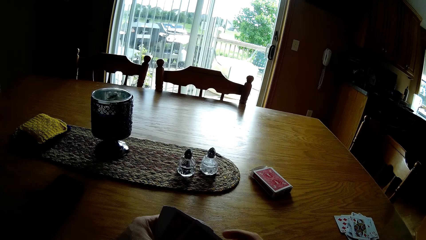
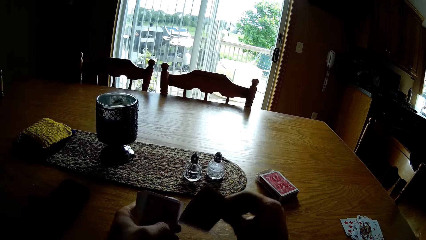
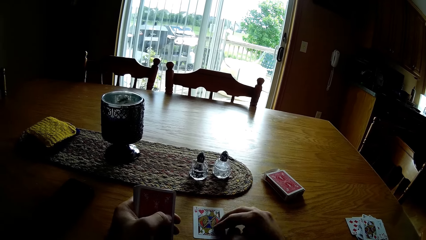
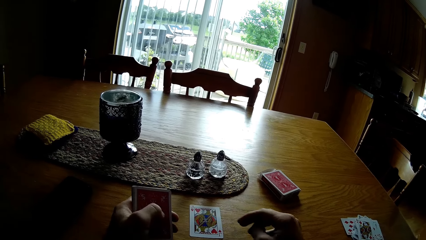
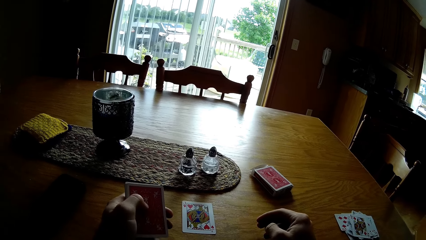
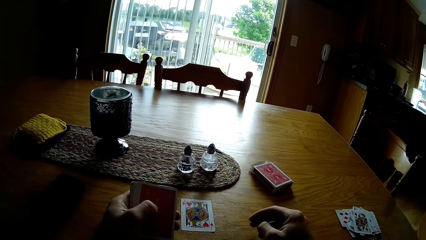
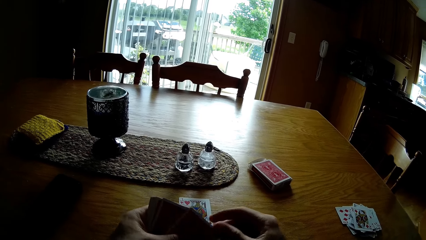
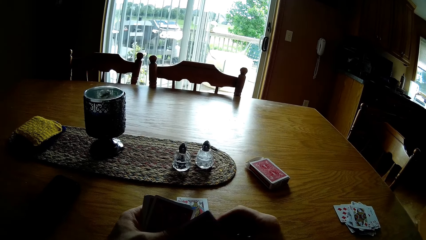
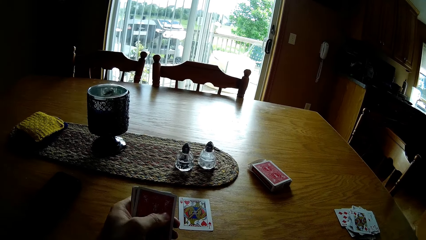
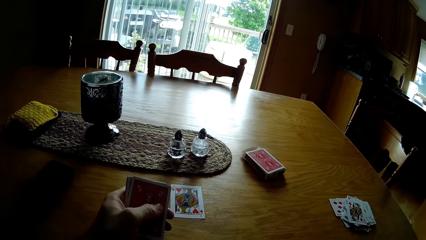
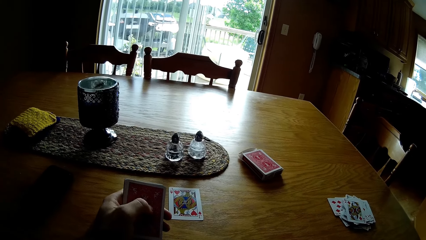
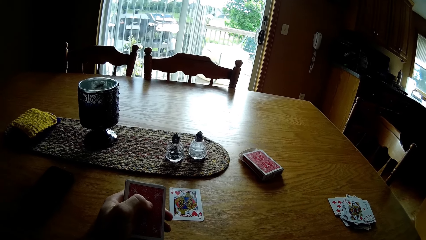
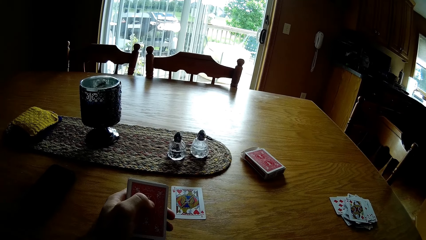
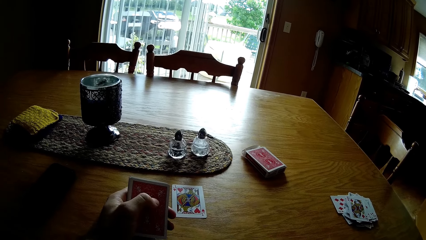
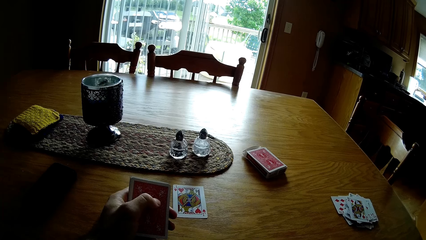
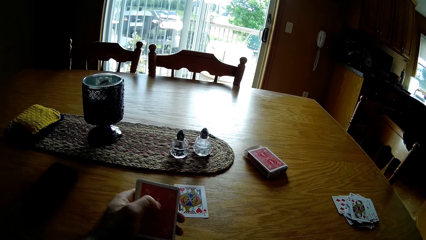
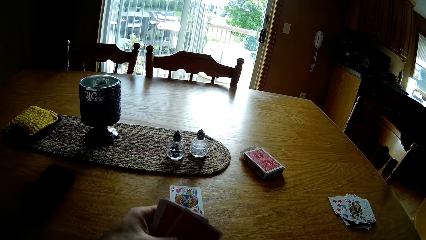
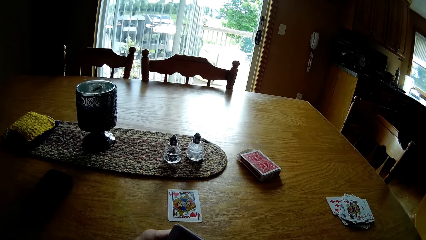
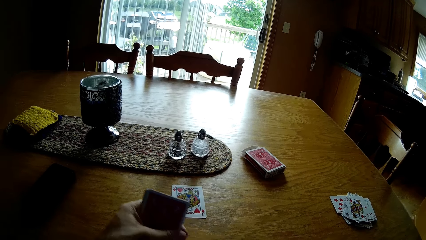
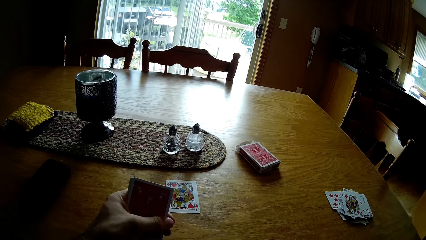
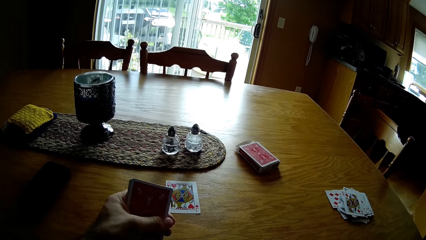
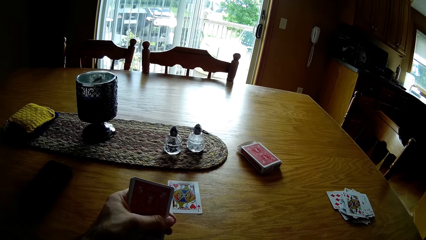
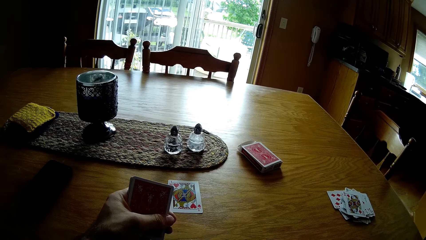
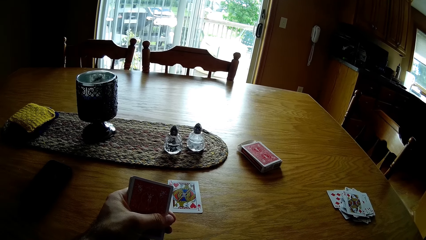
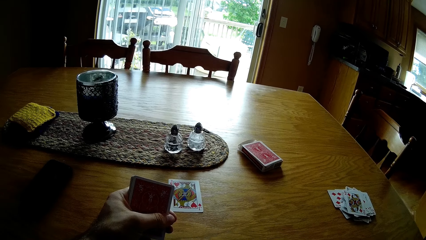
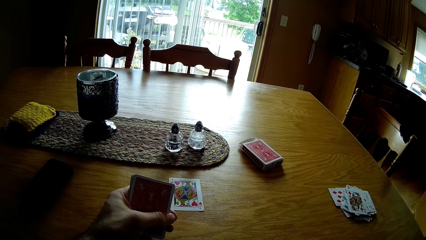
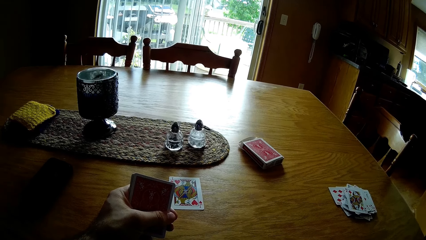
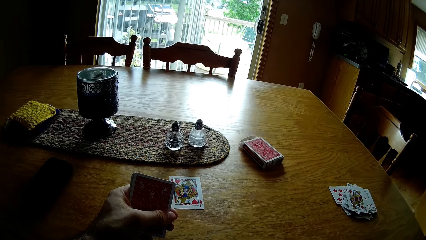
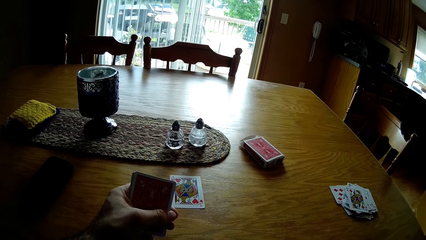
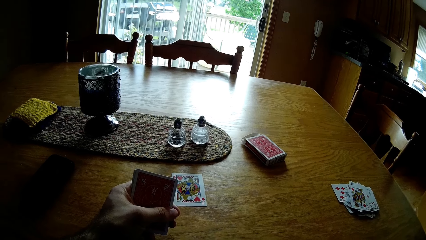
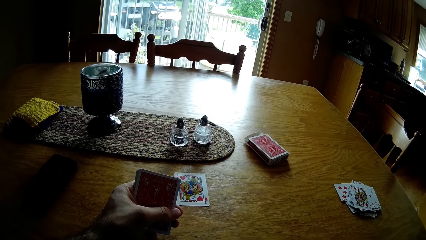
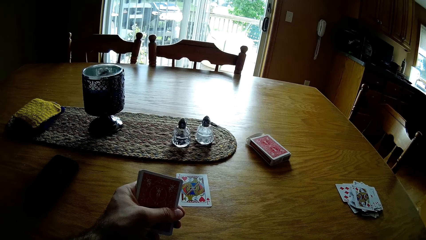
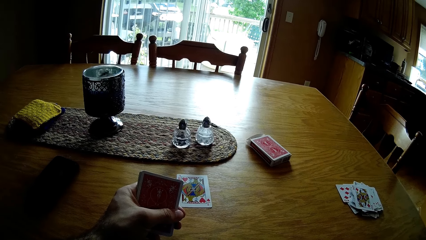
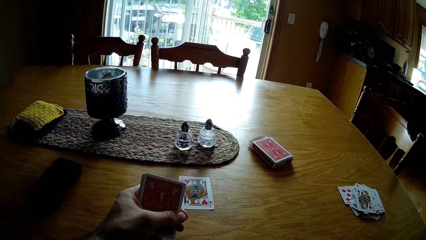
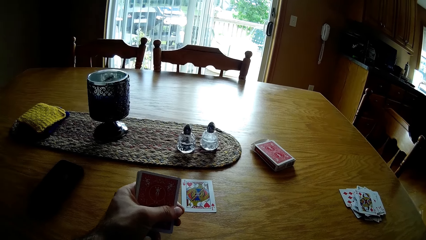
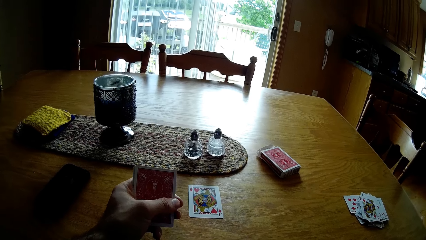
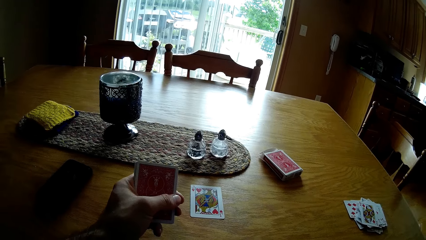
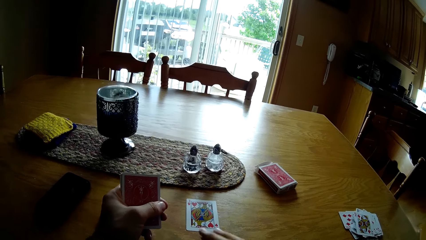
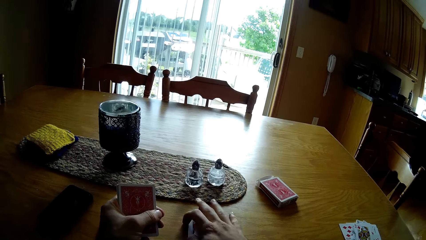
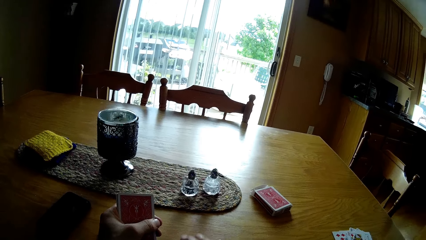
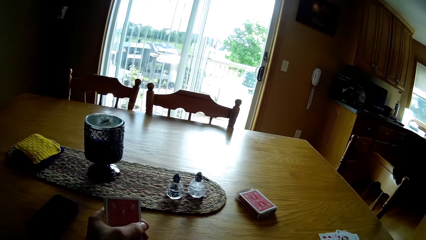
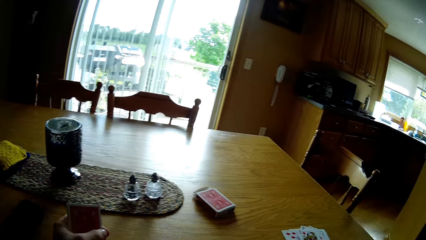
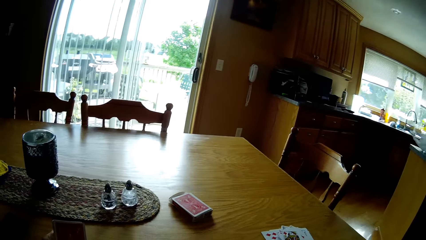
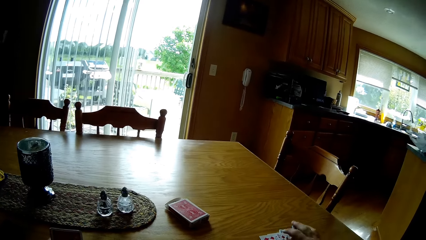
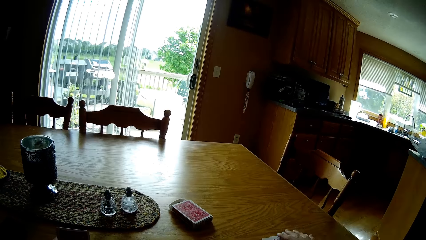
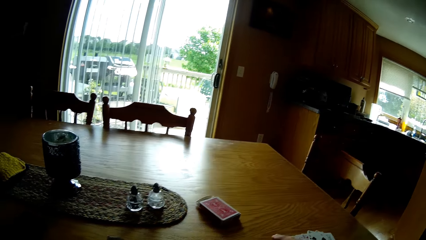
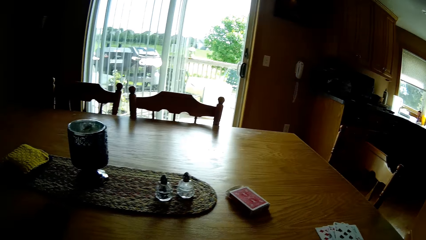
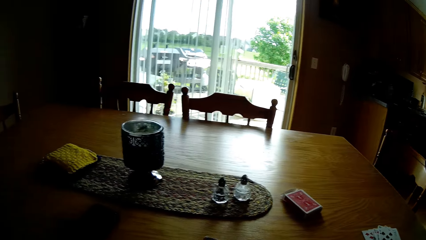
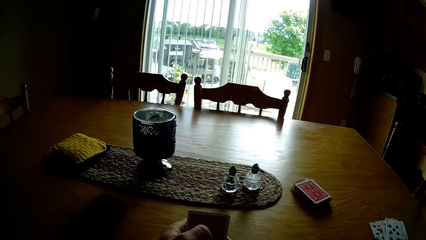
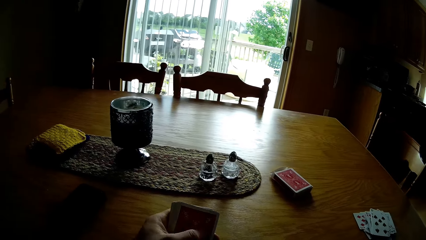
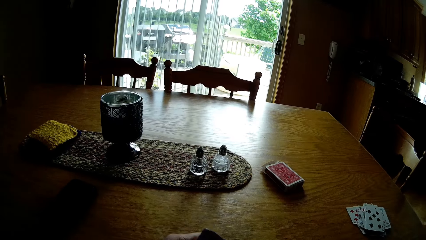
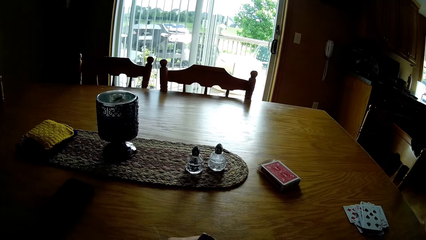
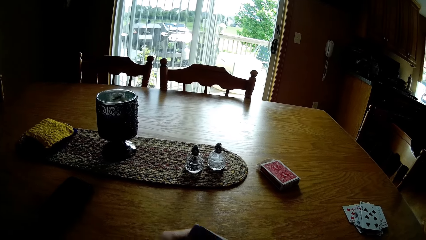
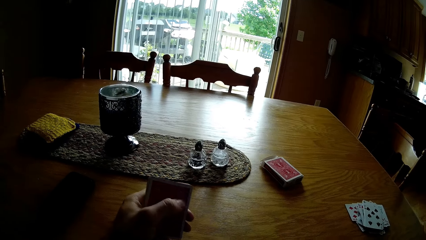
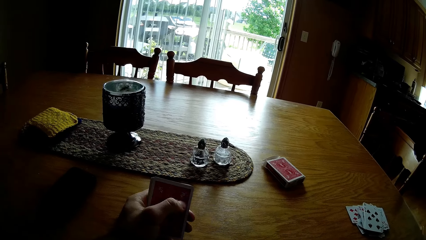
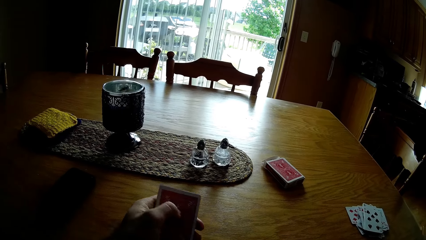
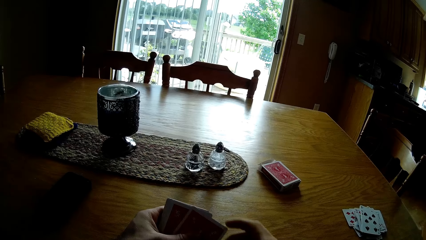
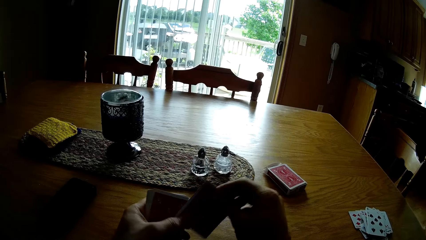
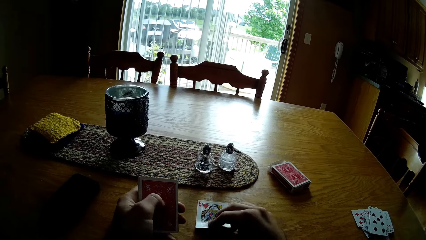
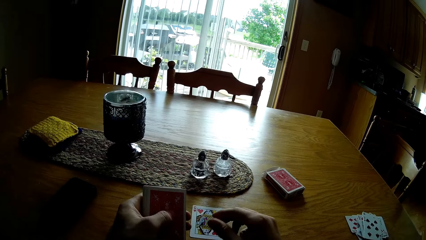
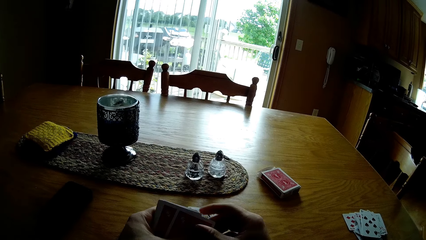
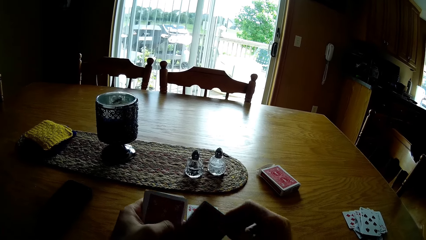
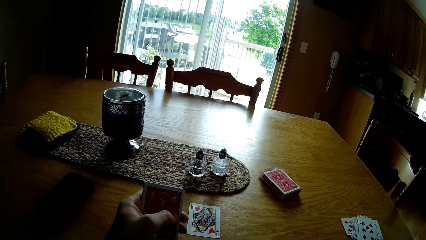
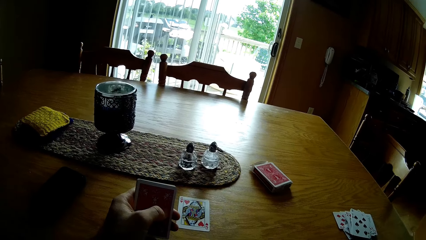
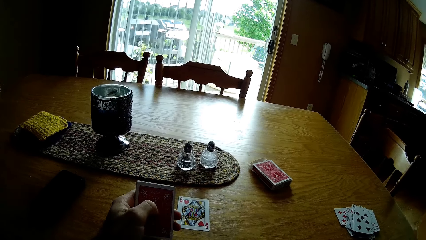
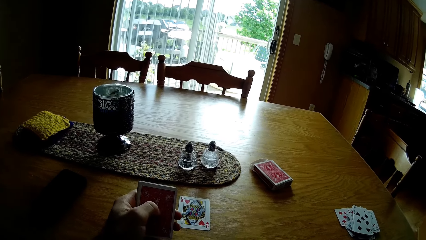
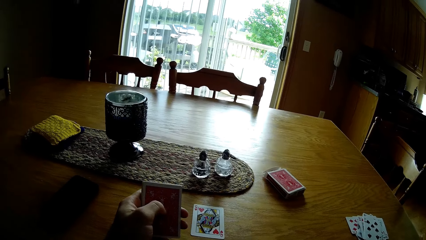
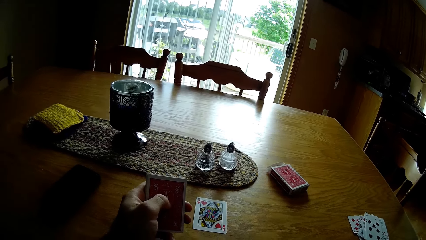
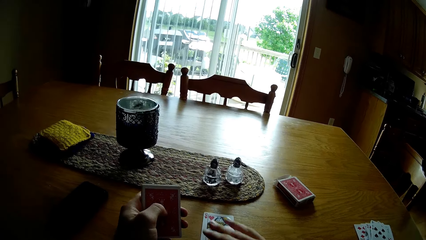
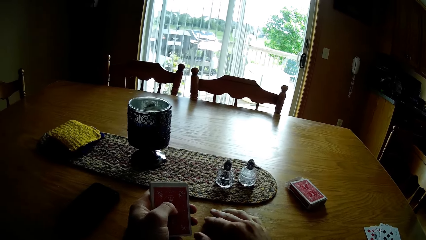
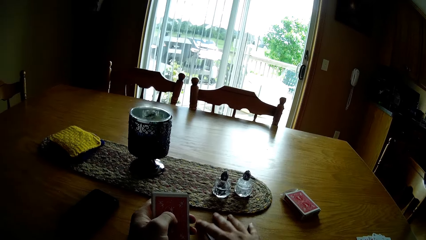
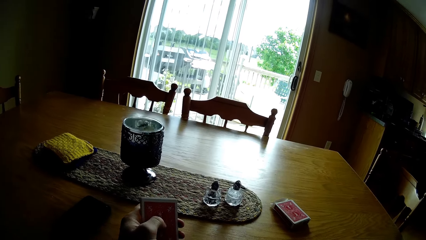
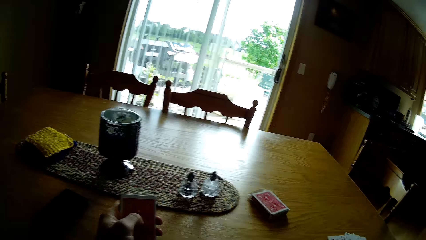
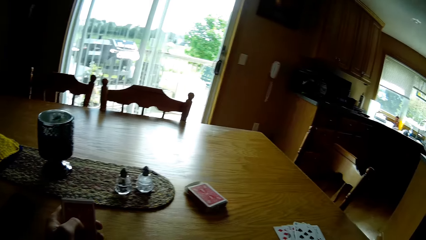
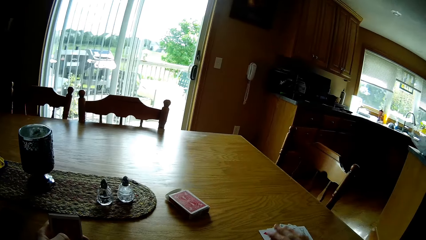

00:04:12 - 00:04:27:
The camera wearer arranges the play cards on the table. They put the card on the table. They pick up the card. They put down the play card. They look at the card. They move the card. They take the play cards. They put the cards on the other cards. They pick up the card. They put the card on the table. They arrange the play cards on the table. They pick up the card.
